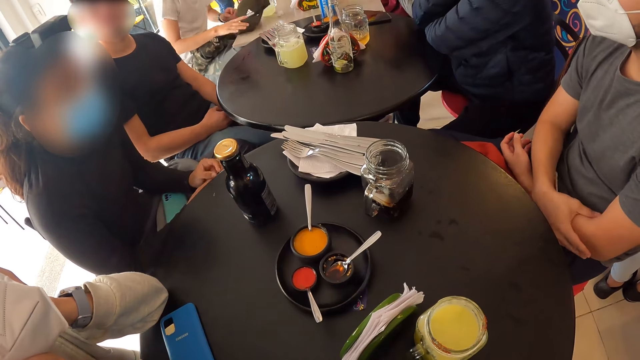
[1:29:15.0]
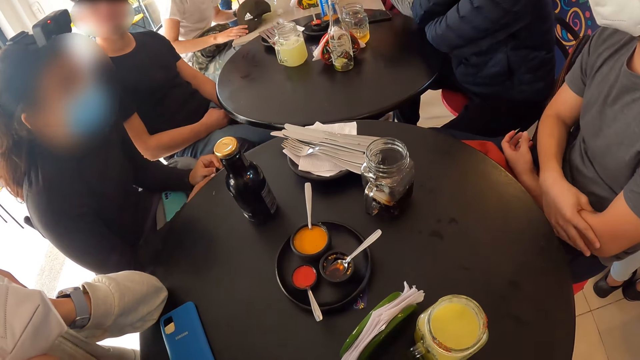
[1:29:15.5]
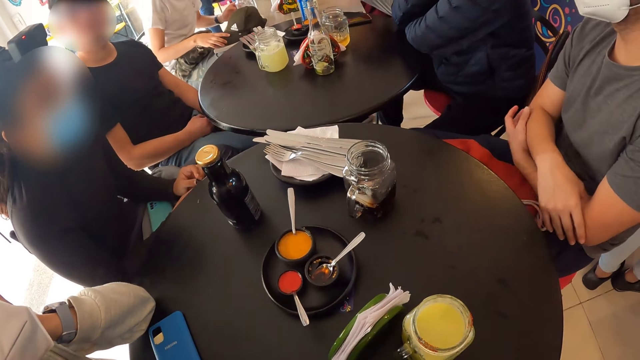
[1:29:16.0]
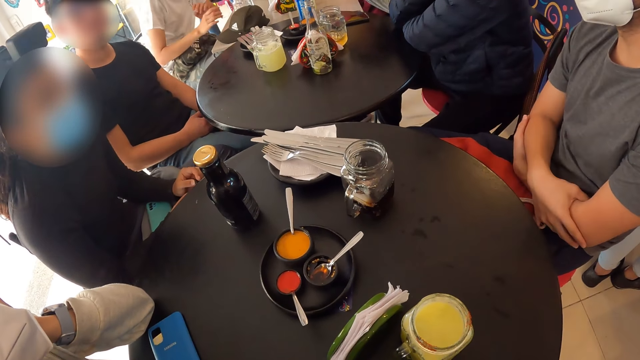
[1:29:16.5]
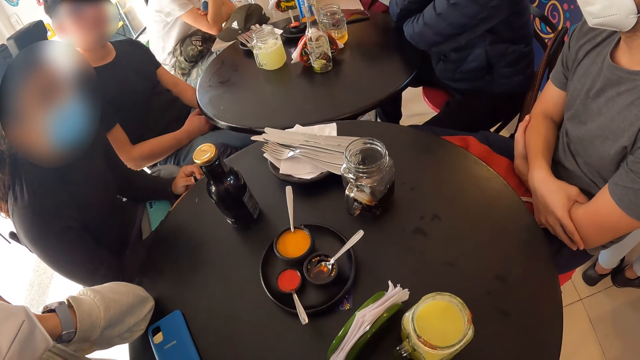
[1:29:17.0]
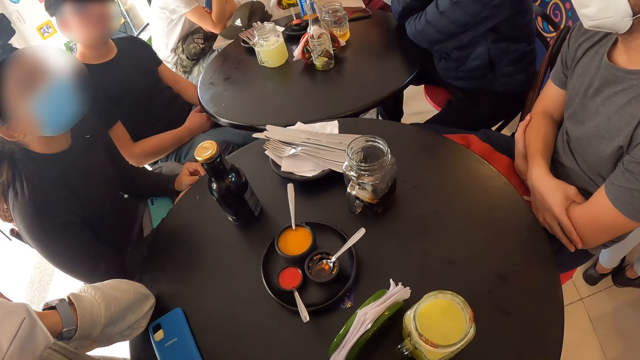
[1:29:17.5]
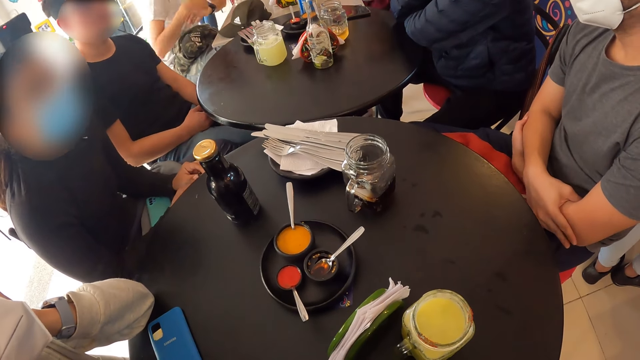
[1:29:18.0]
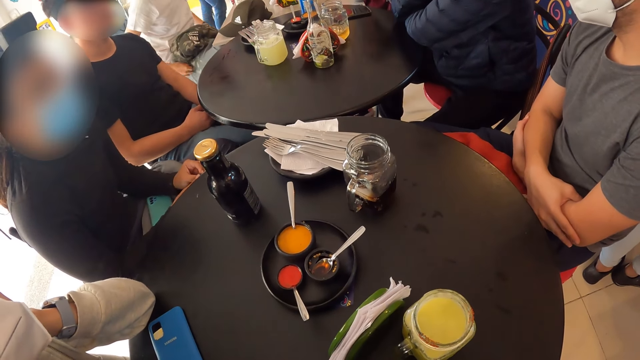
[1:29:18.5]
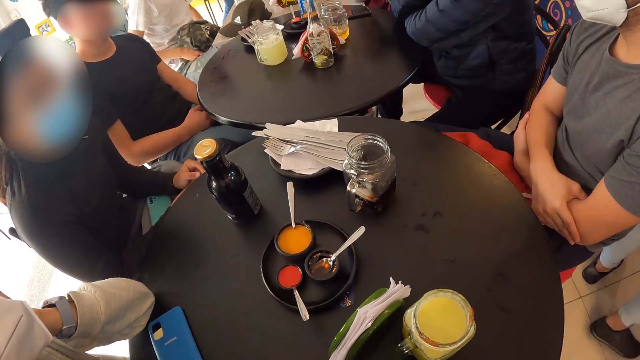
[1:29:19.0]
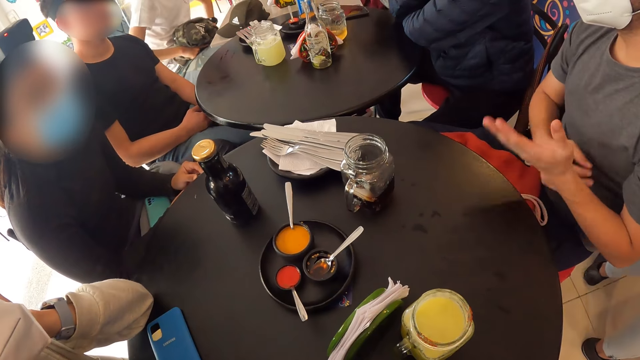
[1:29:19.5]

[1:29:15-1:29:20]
A man holds the other hand. The man moves hands apart.

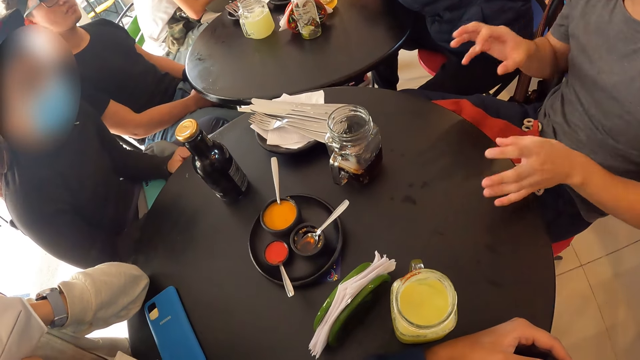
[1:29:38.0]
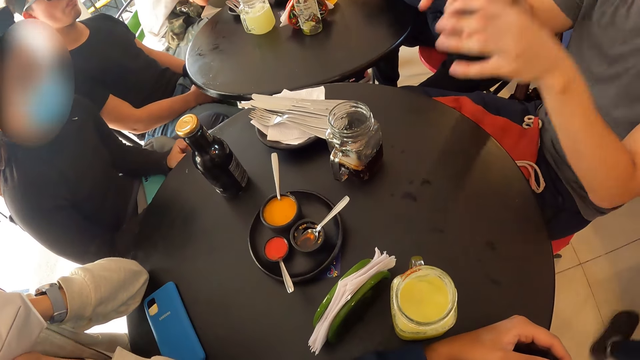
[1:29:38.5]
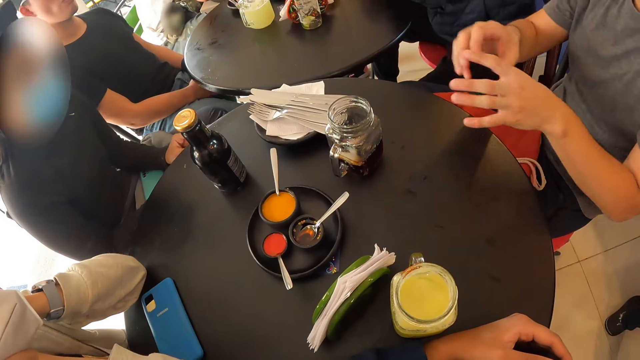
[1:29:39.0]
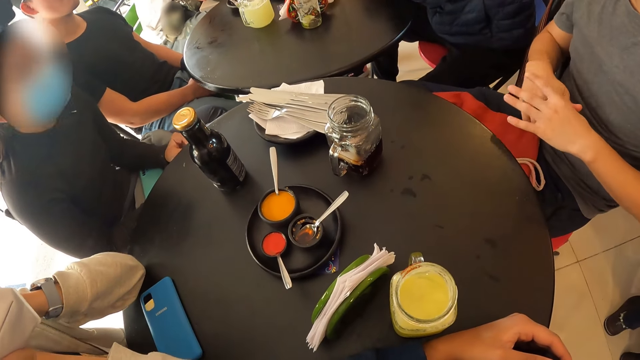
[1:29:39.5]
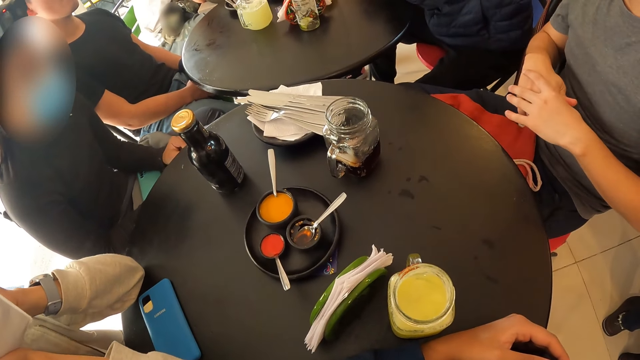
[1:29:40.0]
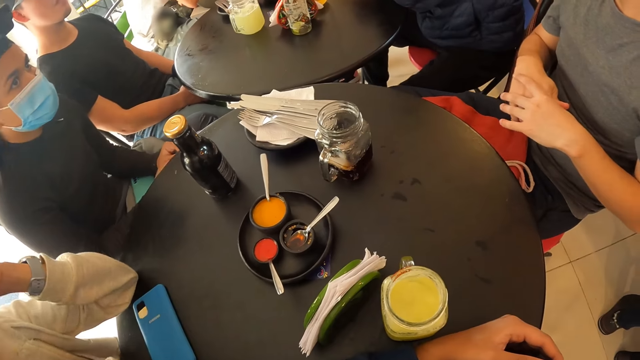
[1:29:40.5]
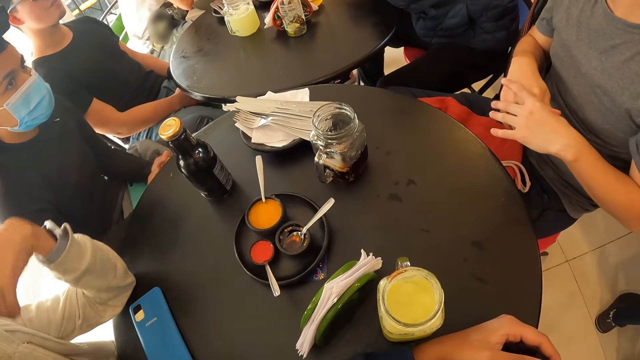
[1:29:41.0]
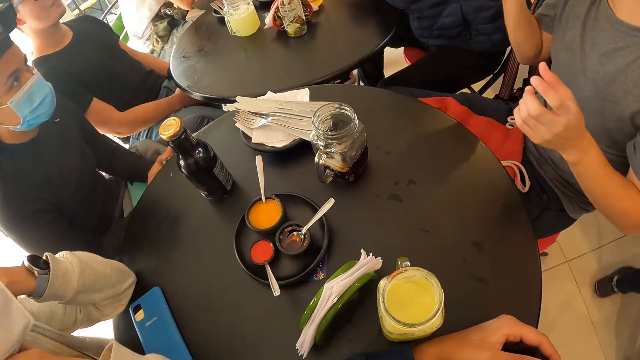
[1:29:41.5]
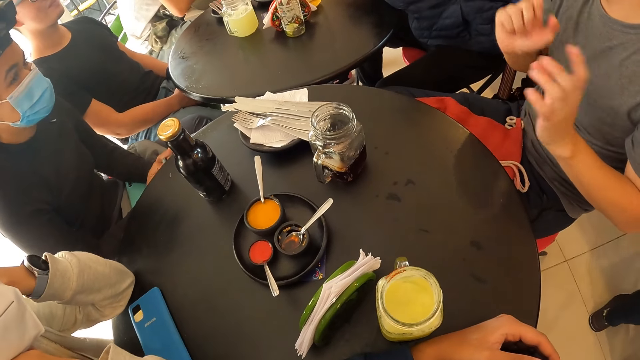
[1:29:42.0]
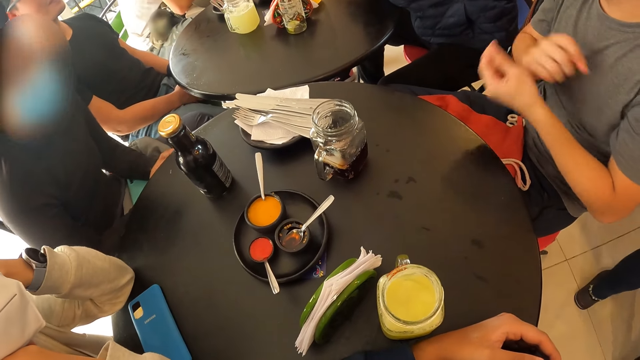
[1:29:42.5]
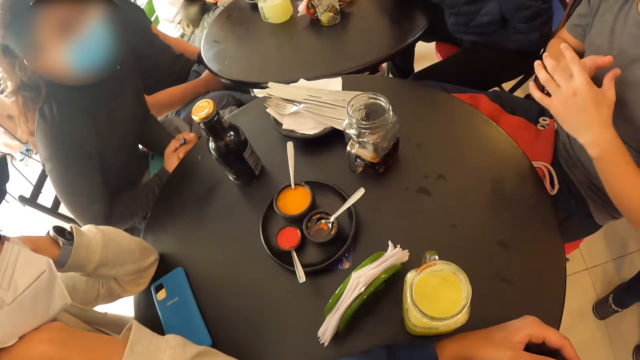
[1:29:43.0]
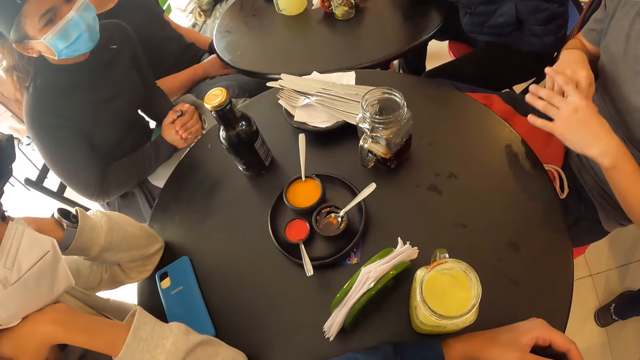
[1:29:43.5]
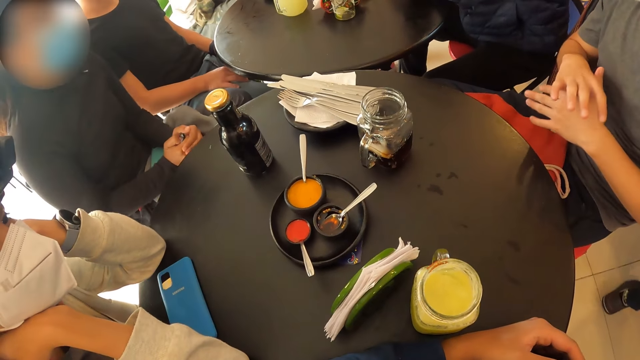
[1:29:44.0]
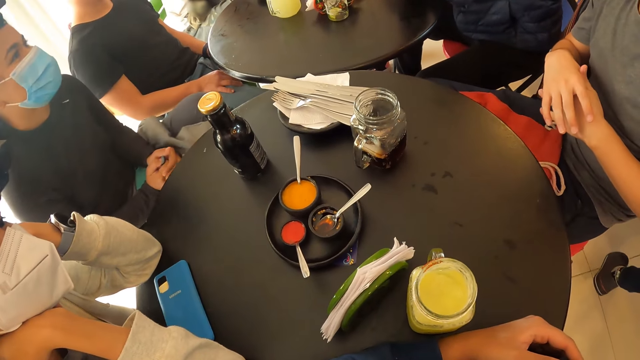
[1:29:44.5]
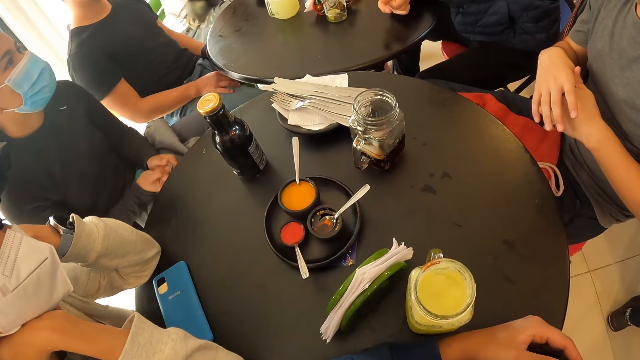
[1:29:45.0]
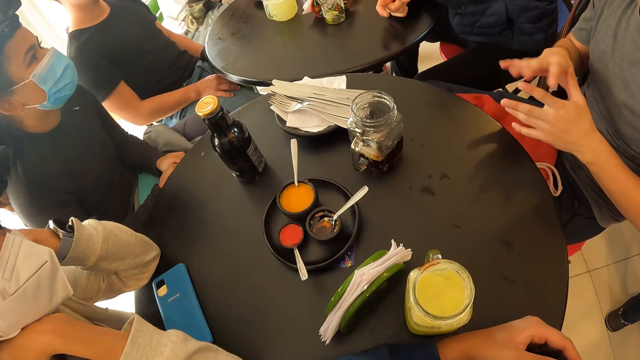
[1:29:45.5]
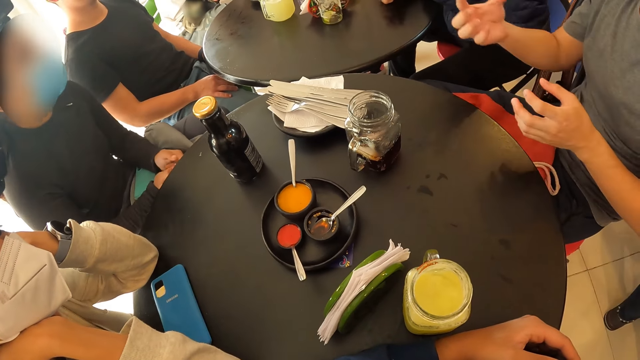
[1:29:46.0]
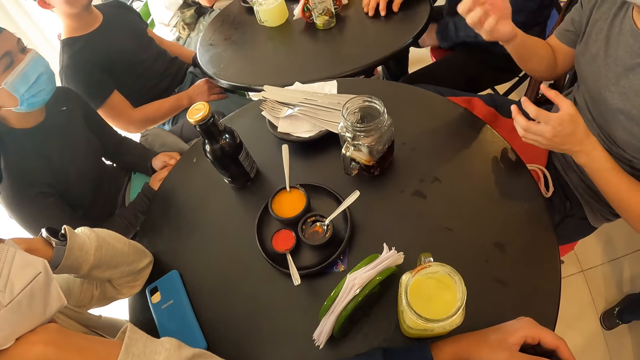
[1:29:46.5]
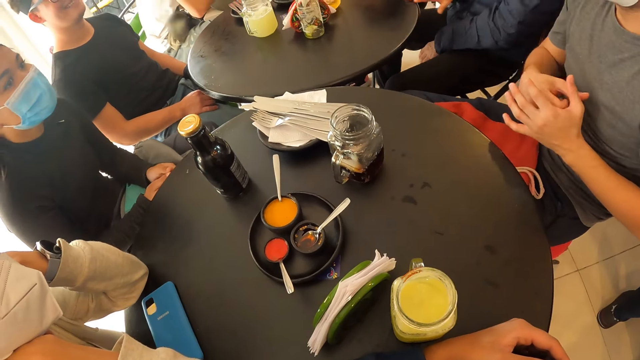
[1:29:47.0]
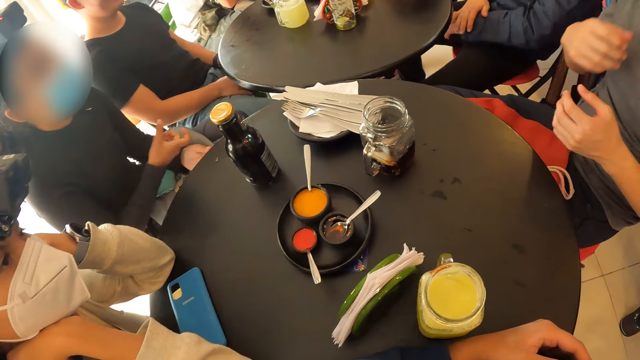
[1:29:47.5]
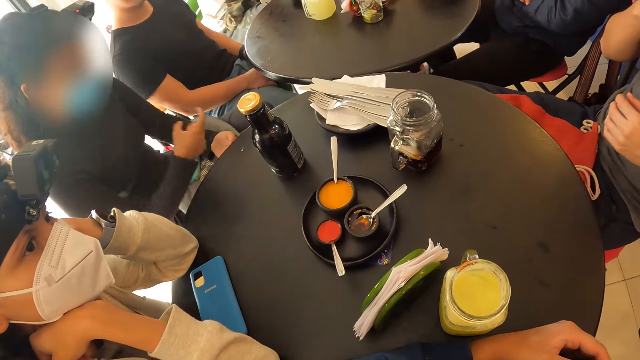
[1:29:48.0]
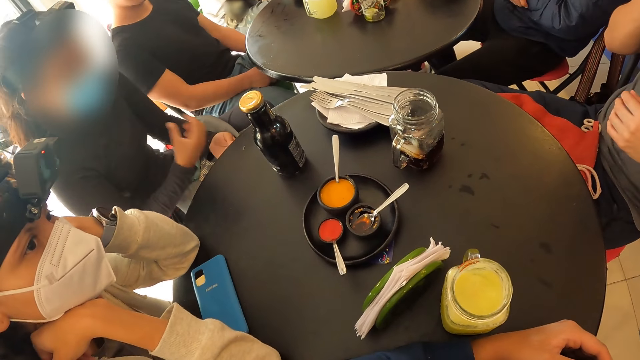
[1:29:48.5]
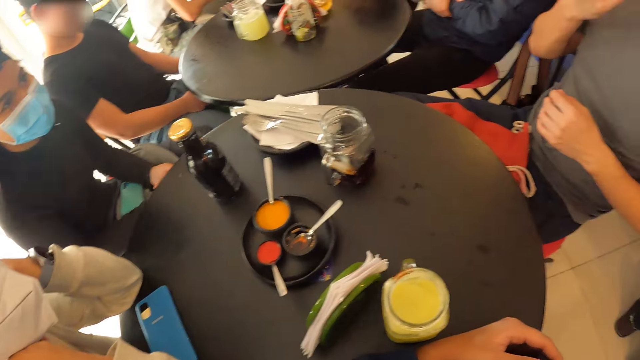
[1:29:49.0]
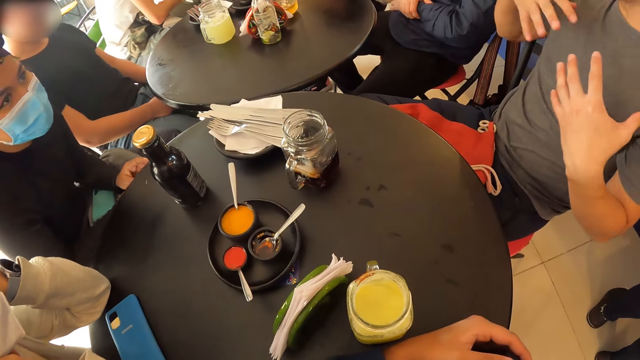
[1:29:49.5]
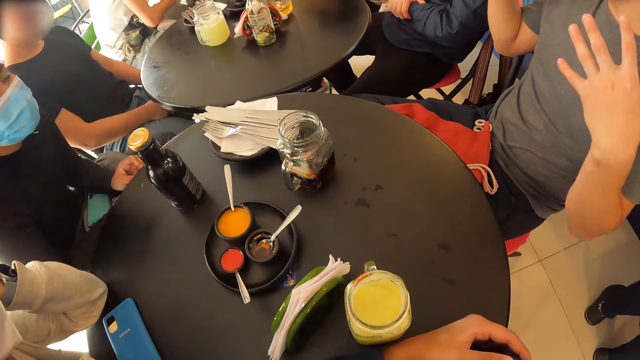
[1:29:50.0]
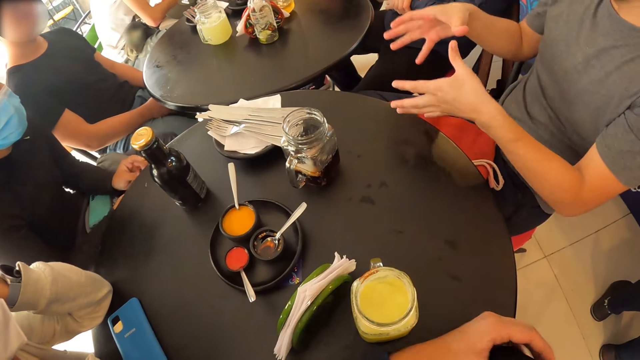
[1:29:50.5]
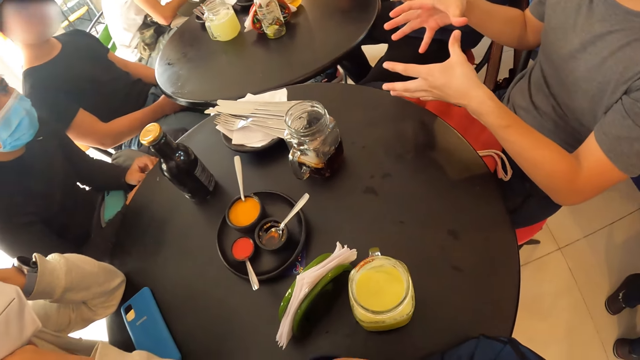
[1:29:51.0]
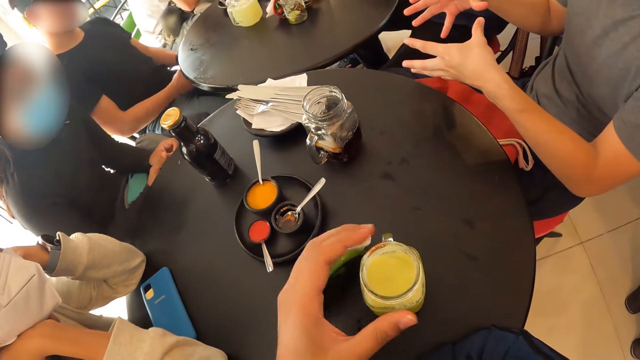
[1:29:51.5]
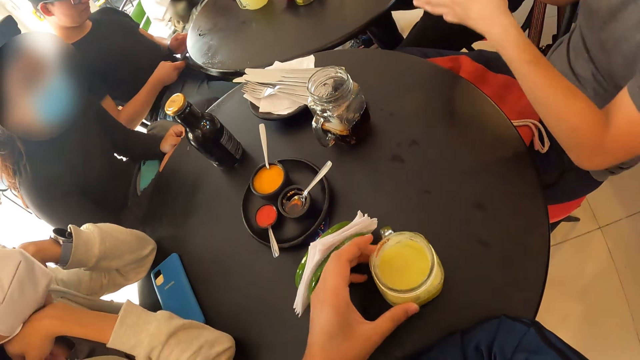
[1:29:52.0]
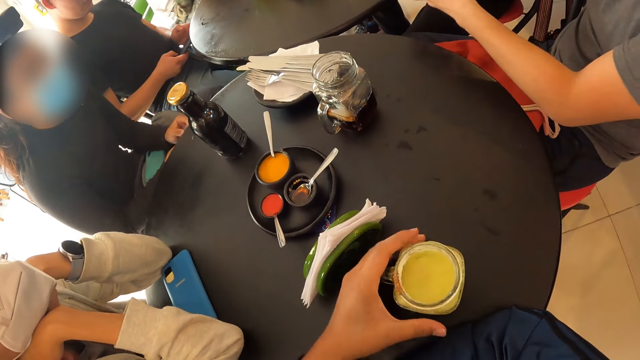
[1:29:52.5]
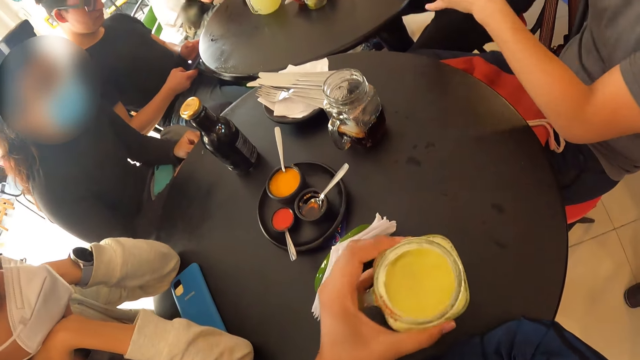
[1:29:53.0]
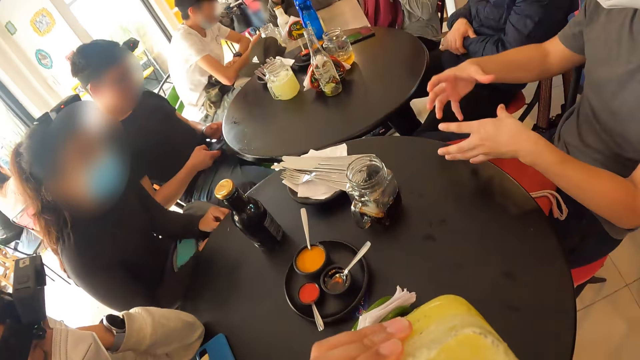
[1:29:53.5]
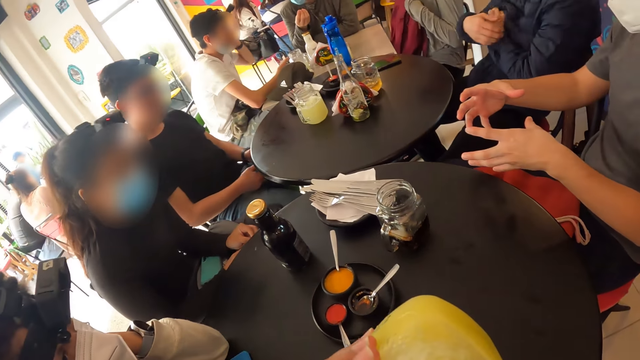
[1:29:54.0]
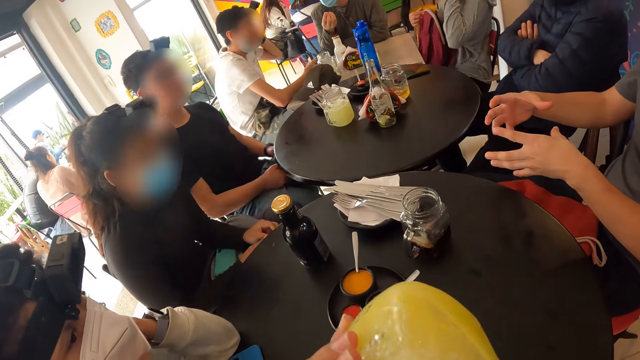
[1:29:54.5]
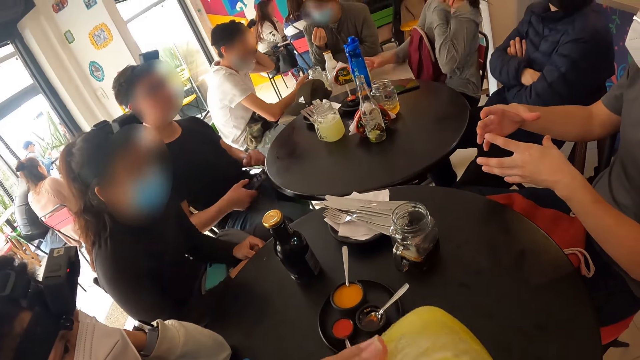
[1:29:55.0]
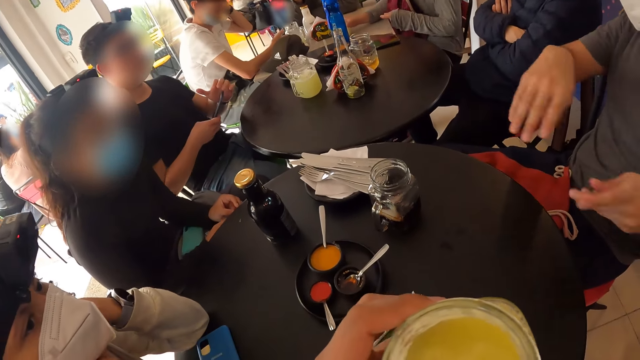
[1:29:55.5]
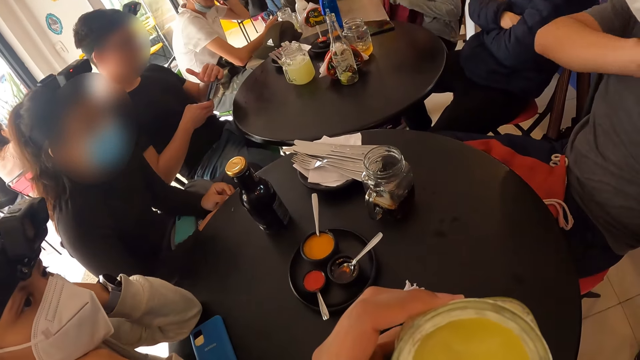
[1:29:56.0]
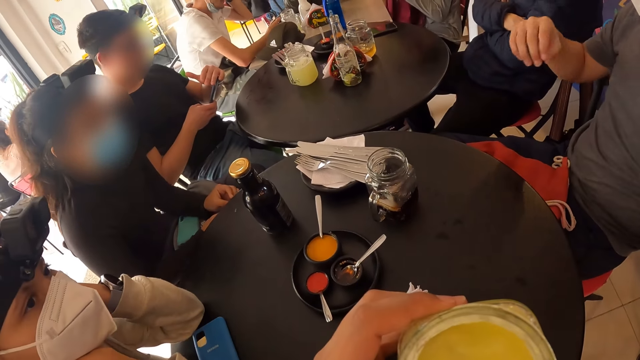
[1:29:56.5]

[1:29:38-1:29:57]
A man holds a finger. A lady repositions a hand. The man lifts a hand, squeezes the other finger and moves hands. Another man moves hand along the table. Another lady sways a hand. The first man sways both hands. The camera wearer moves a drink. A third man operates the phone with his right hand. The camera wearer picks the cup of juice from the table with his left hand. He drinks from the cup of juice in his left hand. The second man crosses hands. The third man operates the phone with his right hand and puts hand on the phone. The first man moves right hand.
